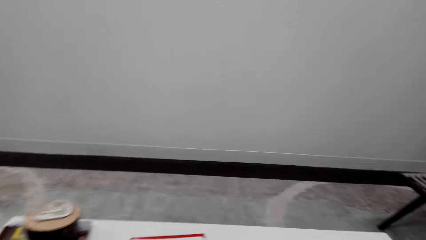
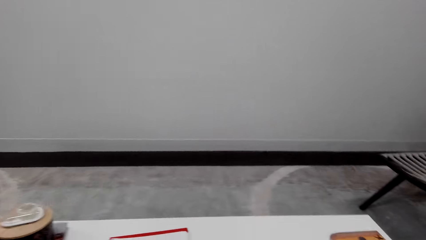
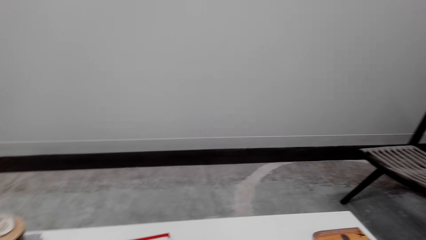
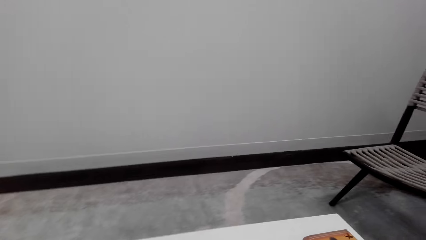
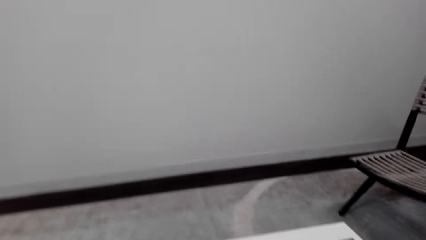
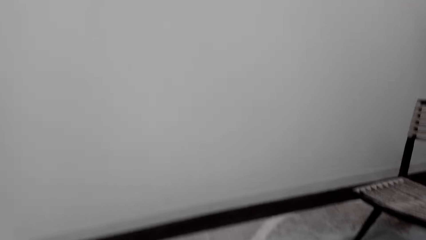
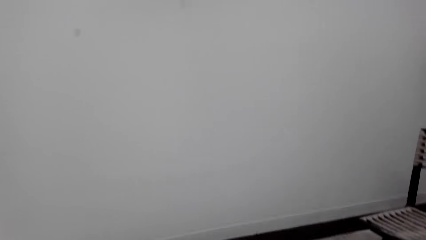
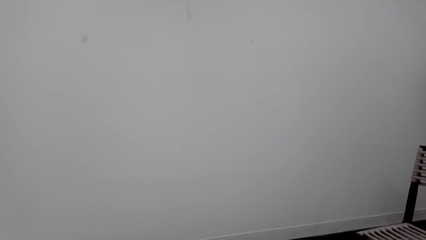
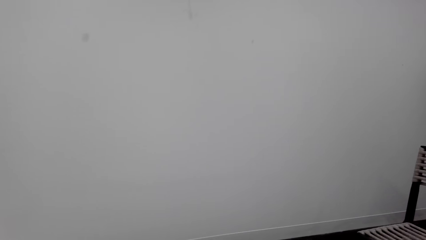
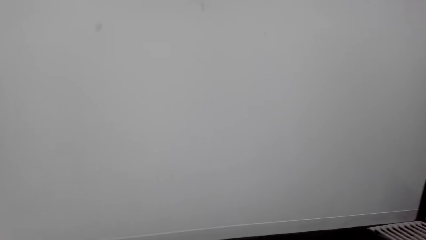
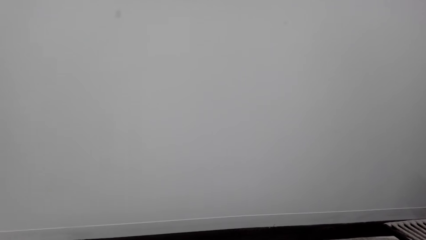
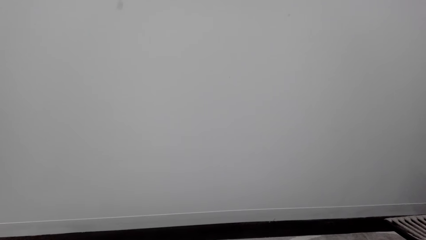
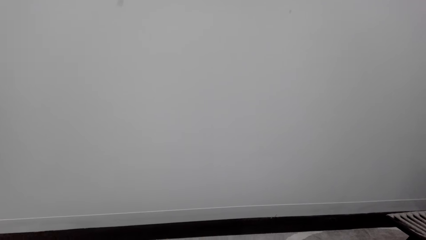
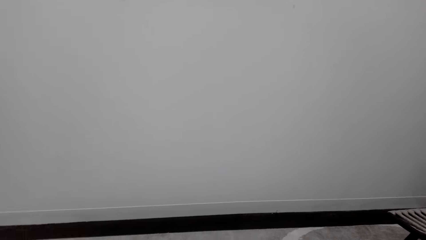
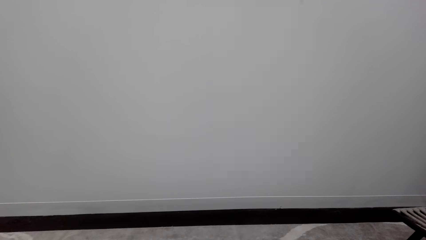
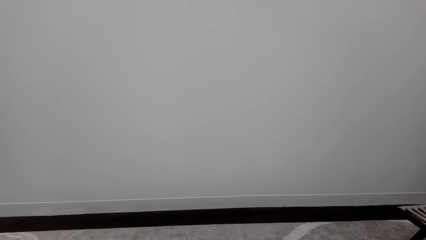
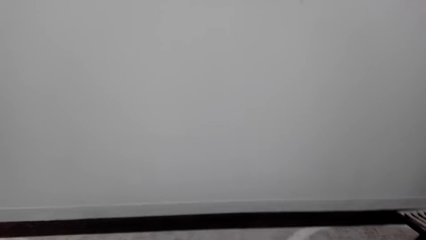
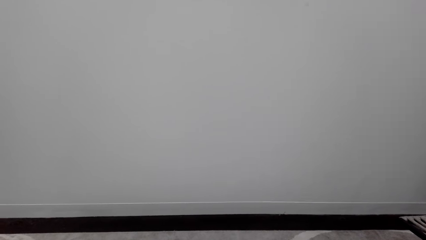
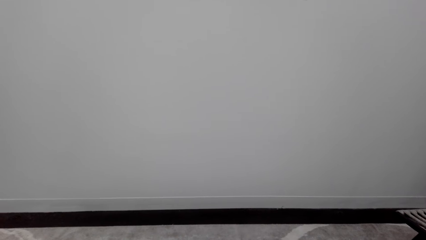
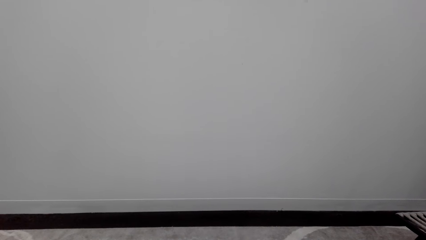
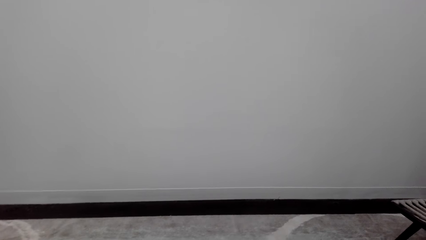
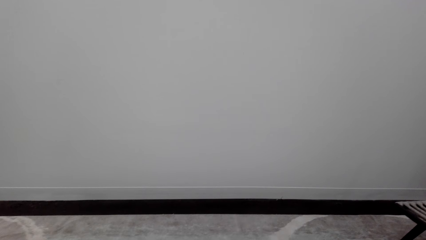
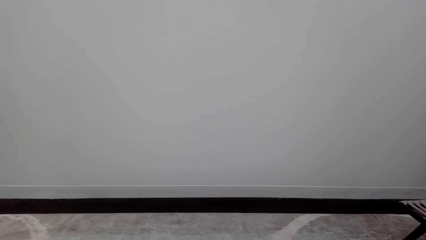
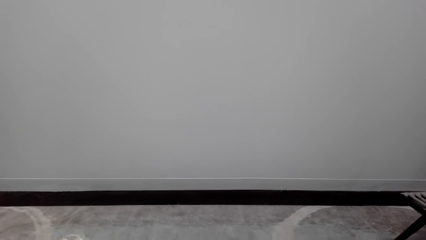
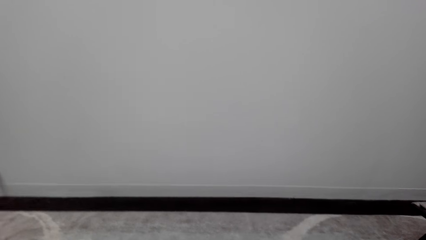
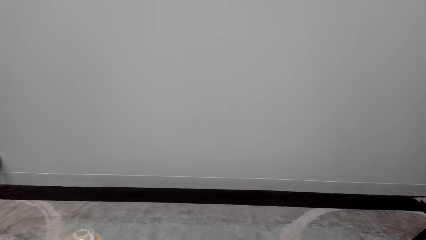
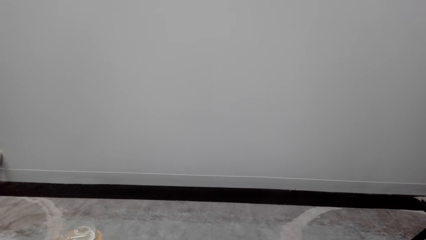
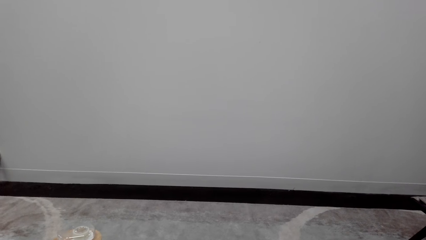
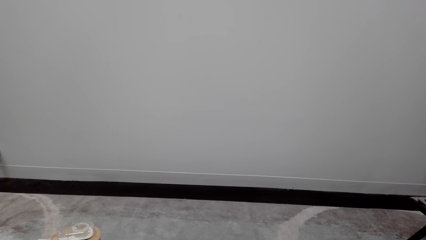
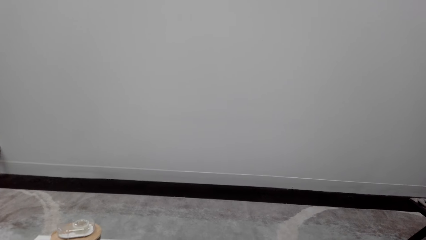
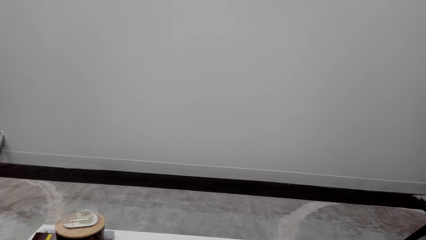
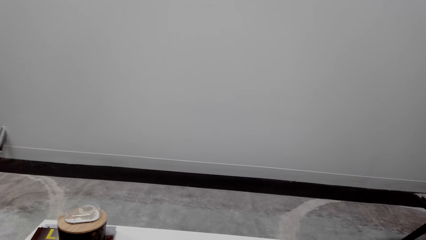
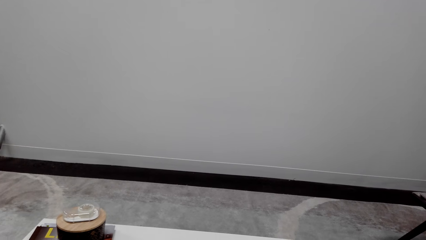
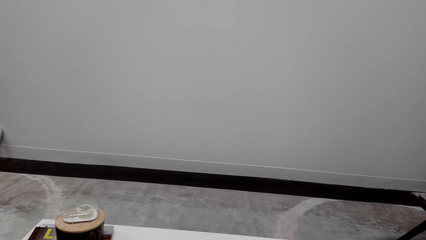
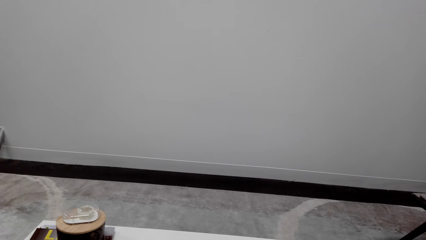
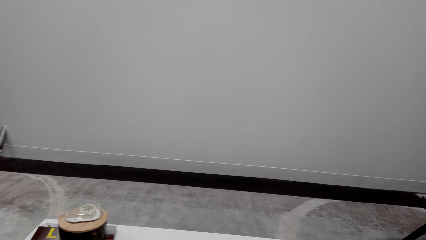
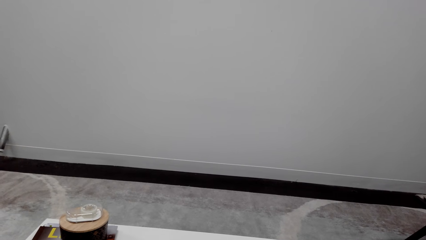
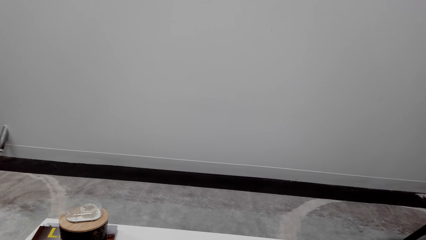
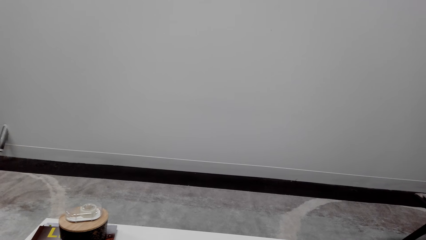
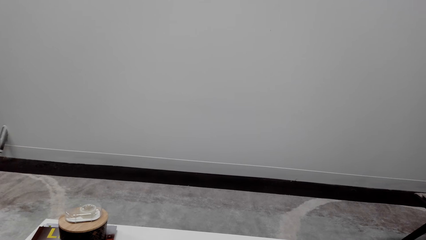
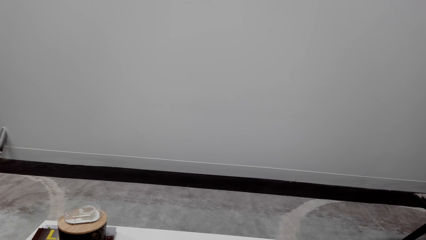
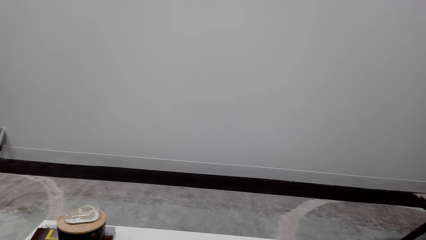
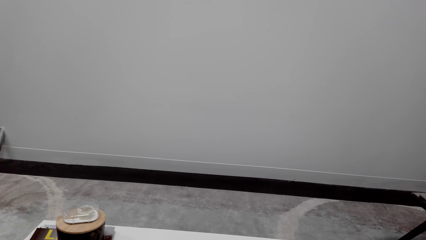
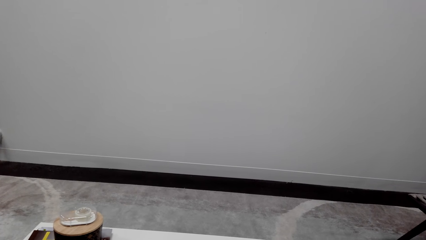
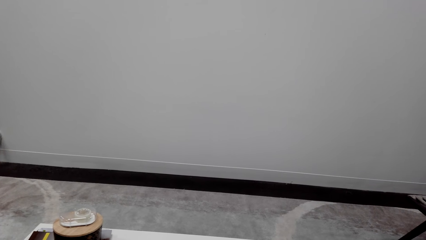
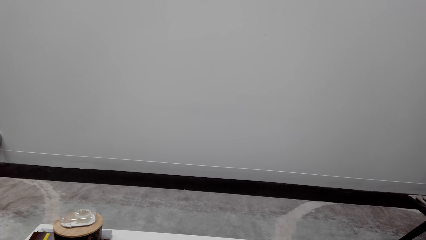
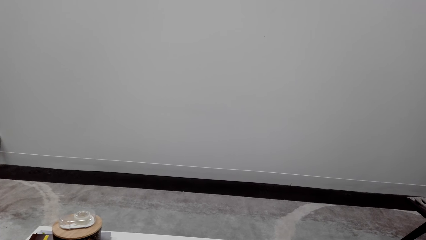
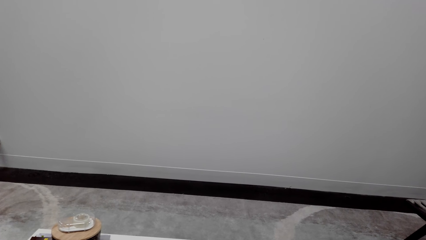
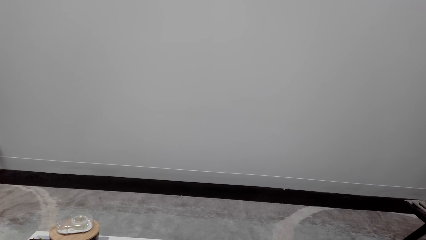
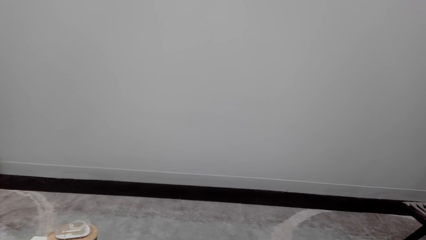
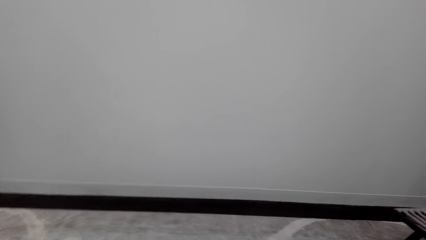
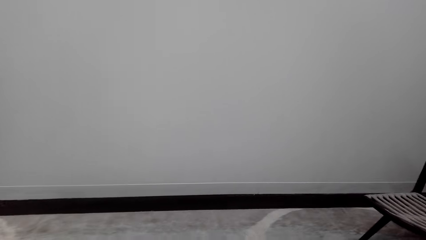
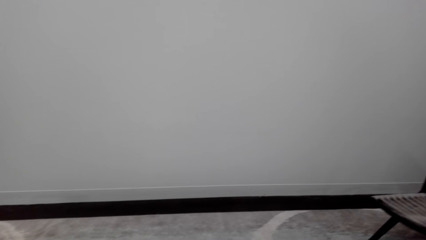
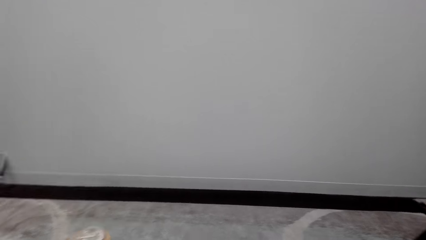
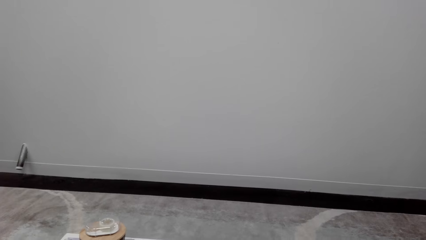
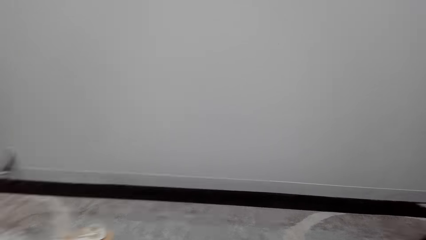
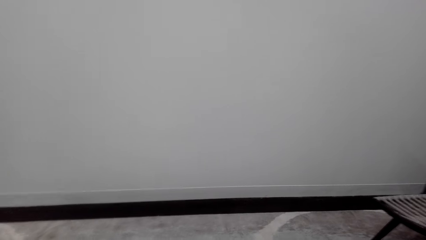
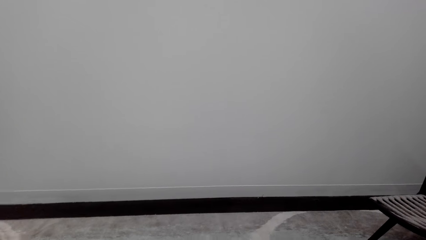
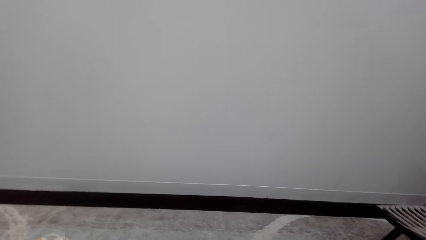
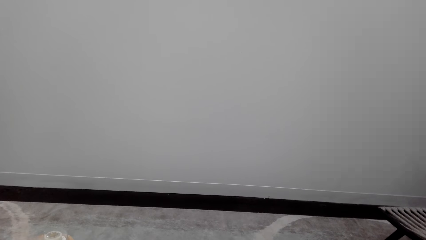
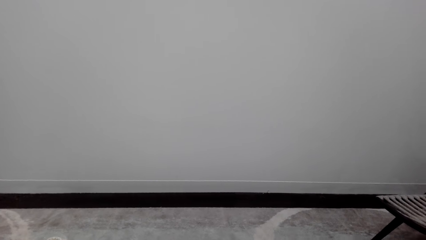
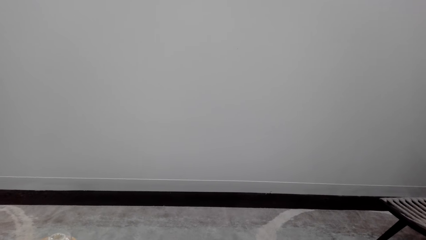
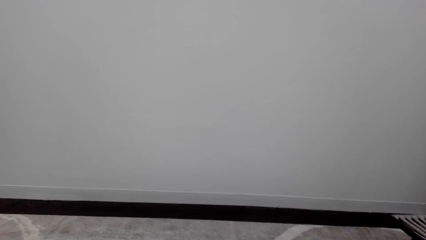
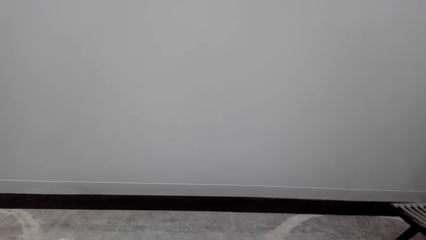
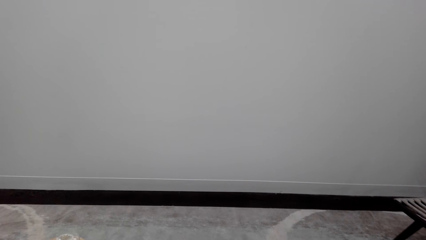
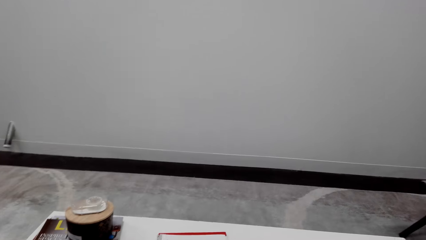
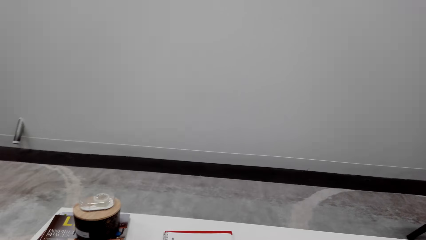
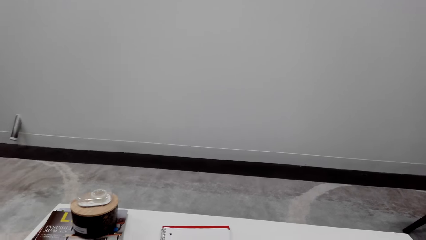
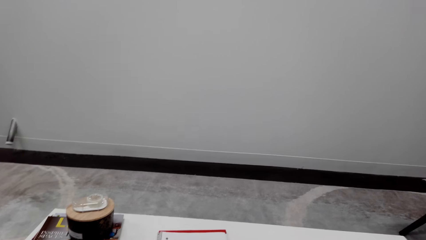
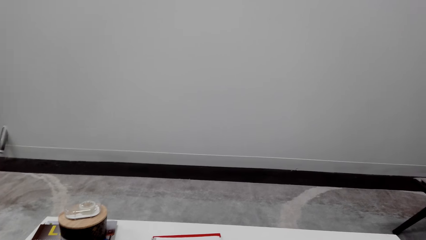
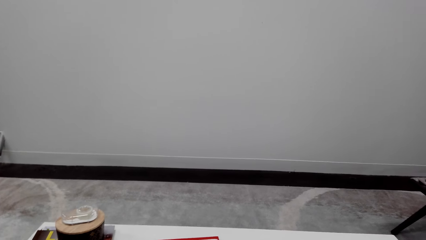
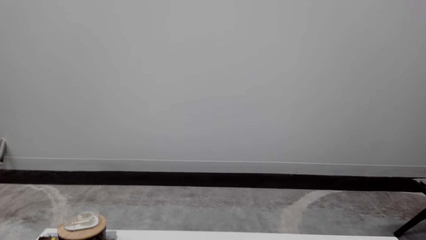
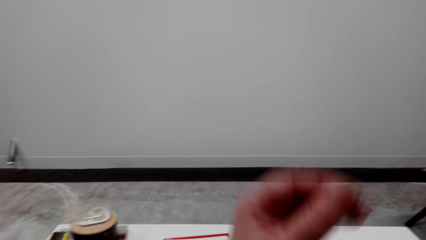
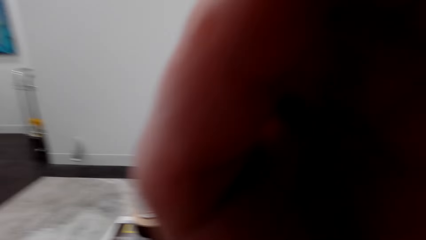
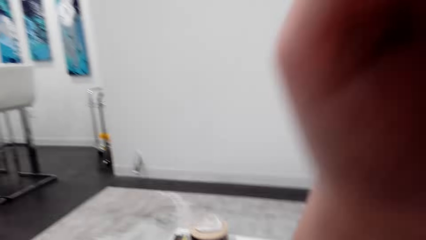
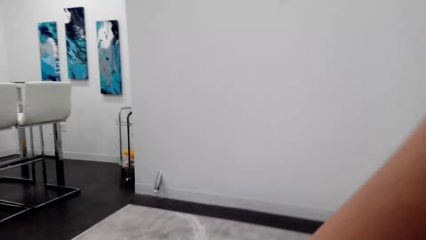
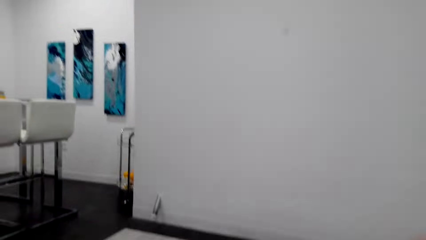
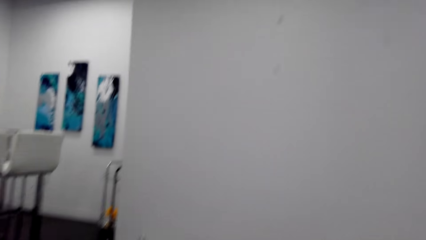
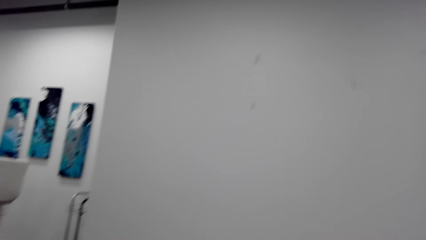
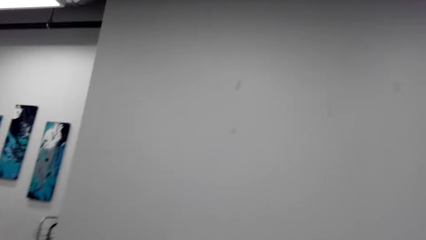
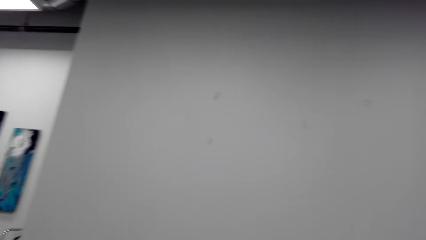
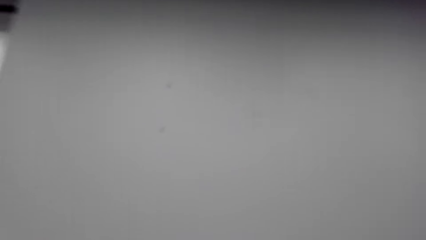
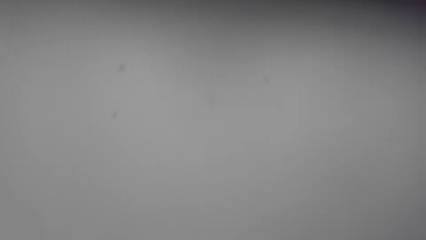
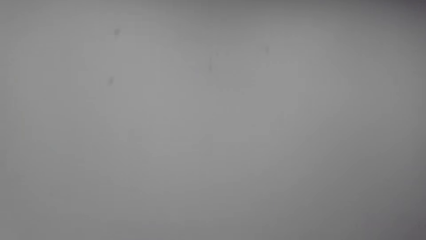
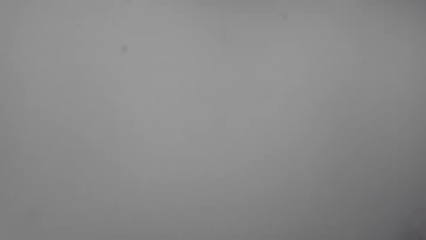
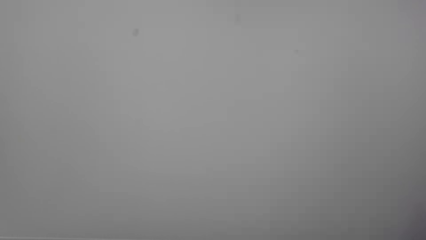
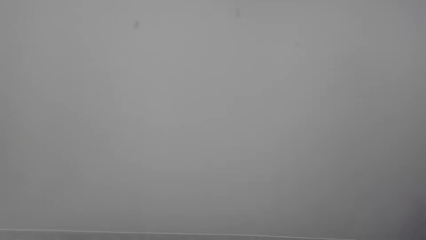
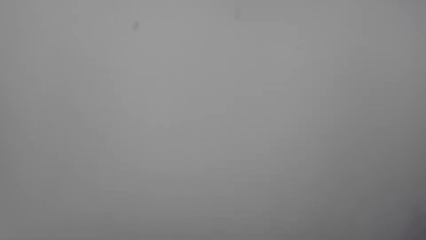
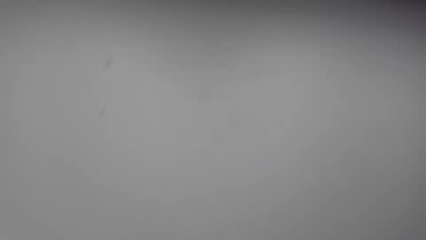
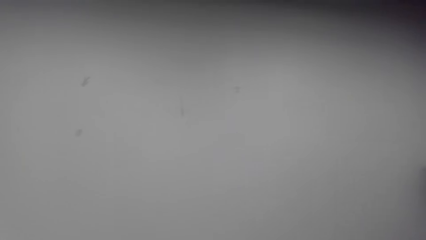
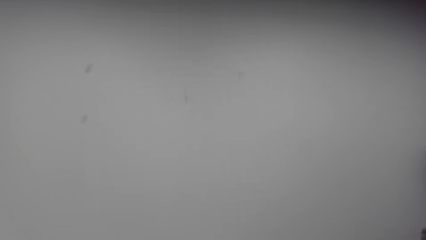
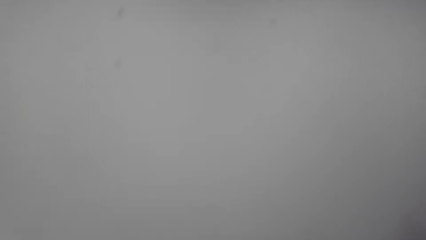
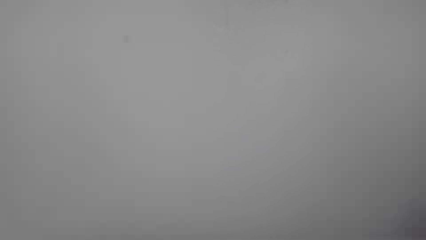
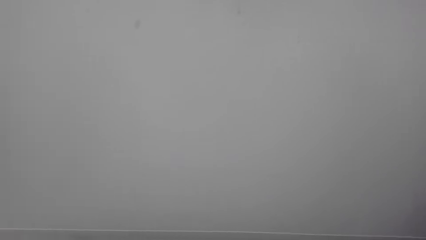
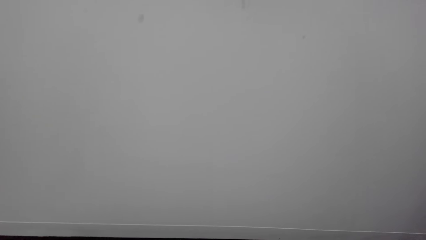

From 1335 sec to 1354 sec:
The camera wearer talks over the phone. They look around a room. They talk over the phone. They look around the room.
